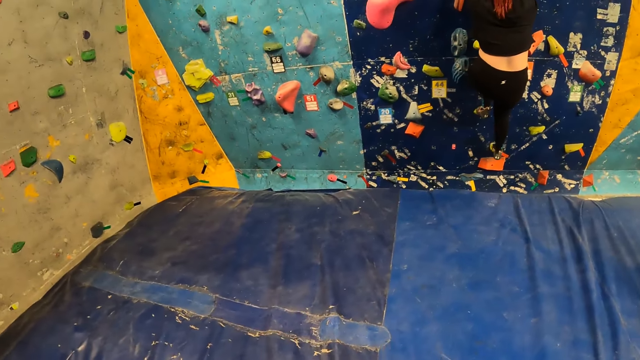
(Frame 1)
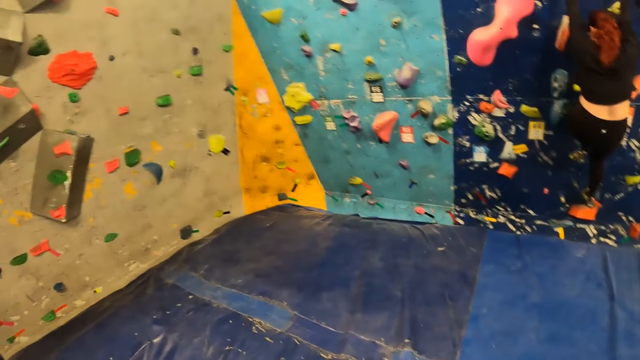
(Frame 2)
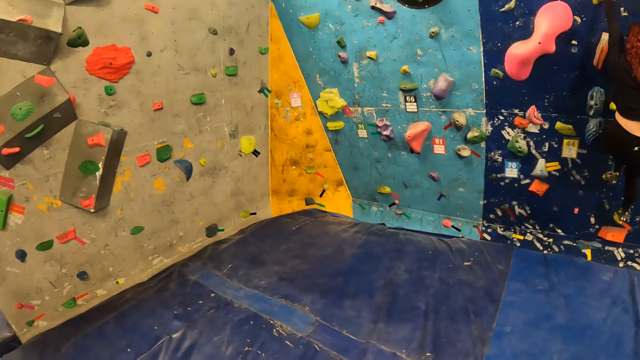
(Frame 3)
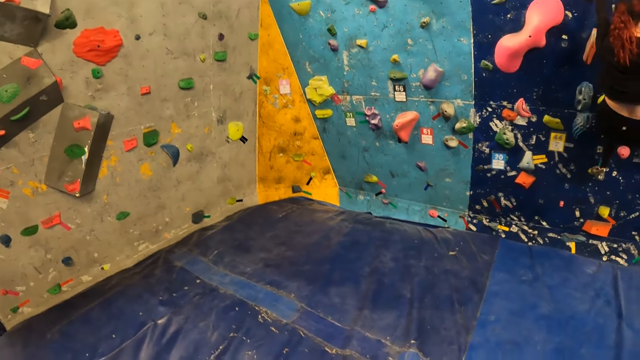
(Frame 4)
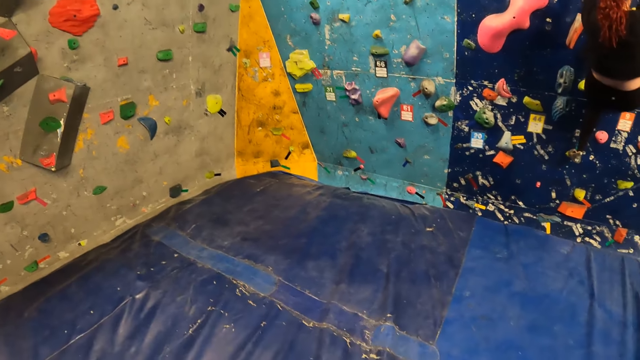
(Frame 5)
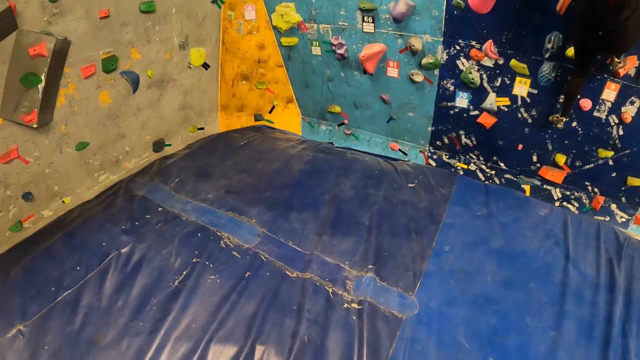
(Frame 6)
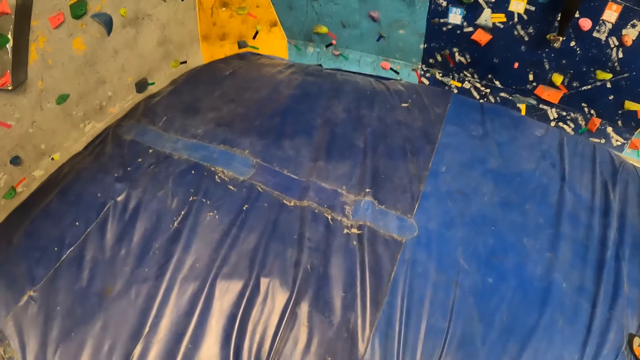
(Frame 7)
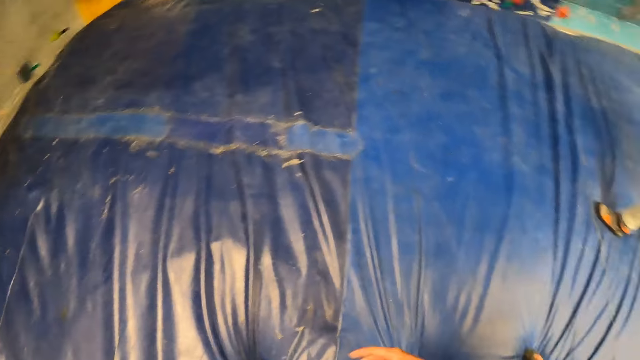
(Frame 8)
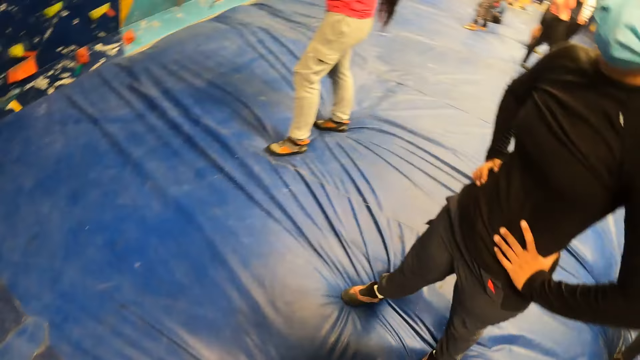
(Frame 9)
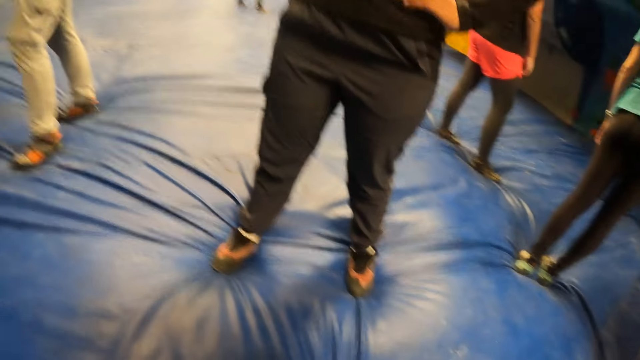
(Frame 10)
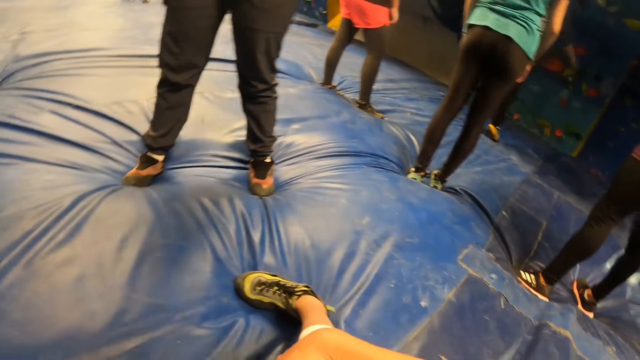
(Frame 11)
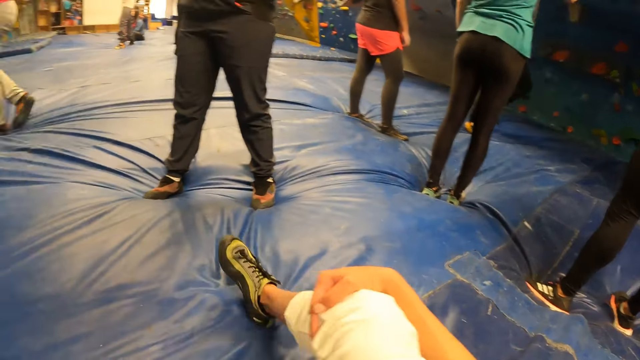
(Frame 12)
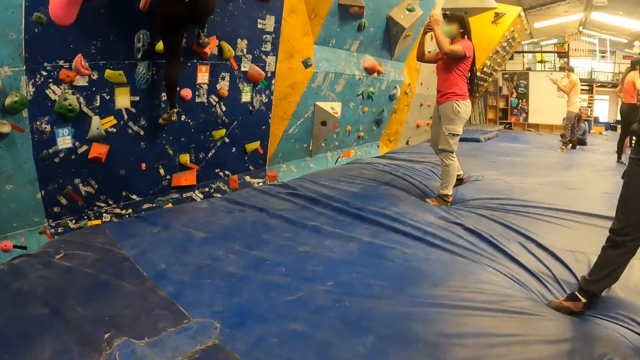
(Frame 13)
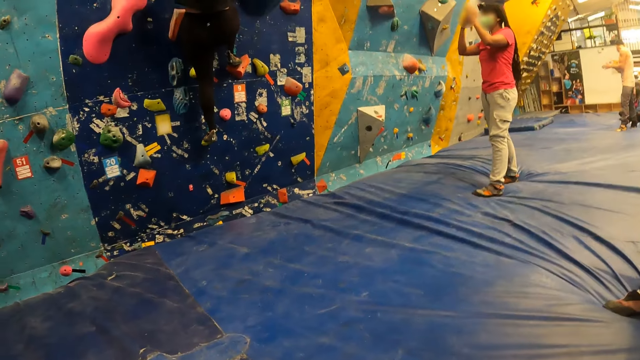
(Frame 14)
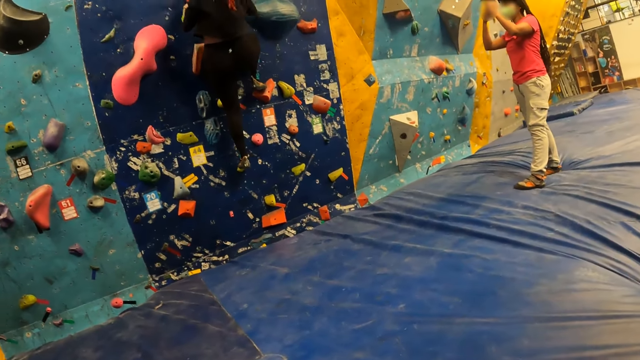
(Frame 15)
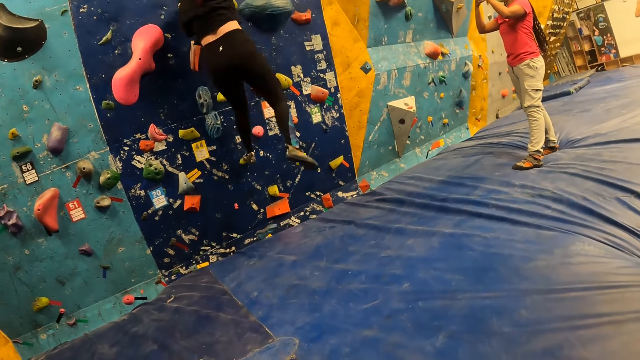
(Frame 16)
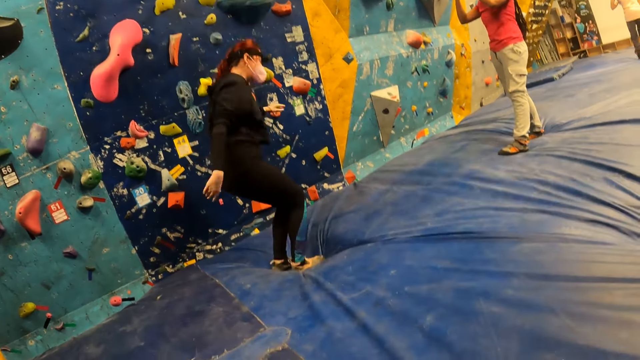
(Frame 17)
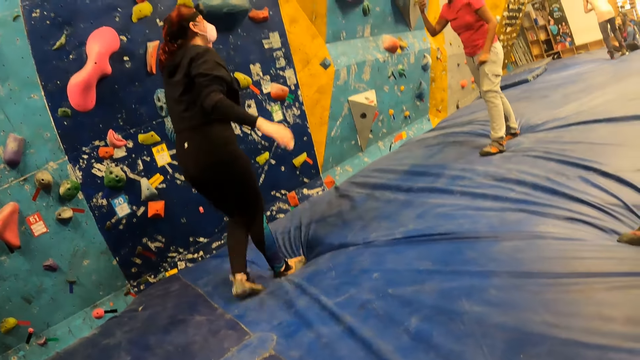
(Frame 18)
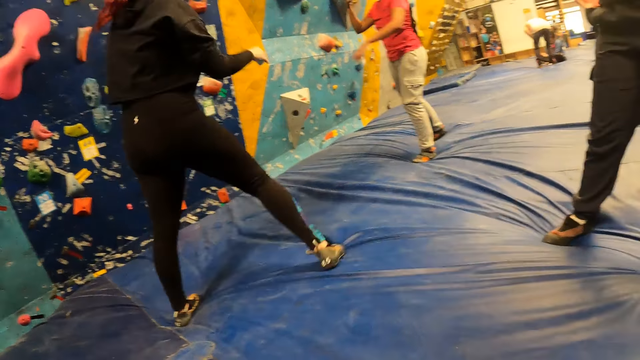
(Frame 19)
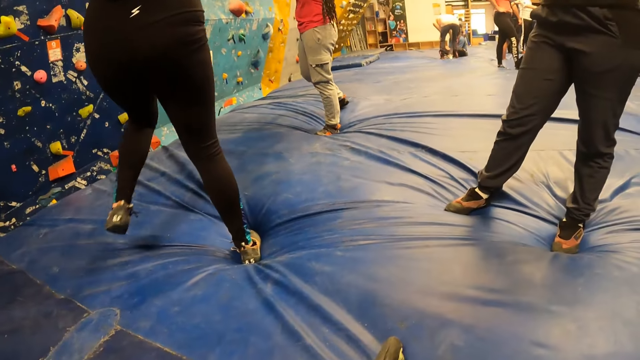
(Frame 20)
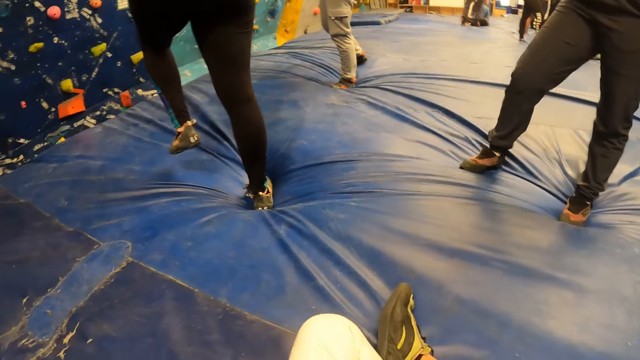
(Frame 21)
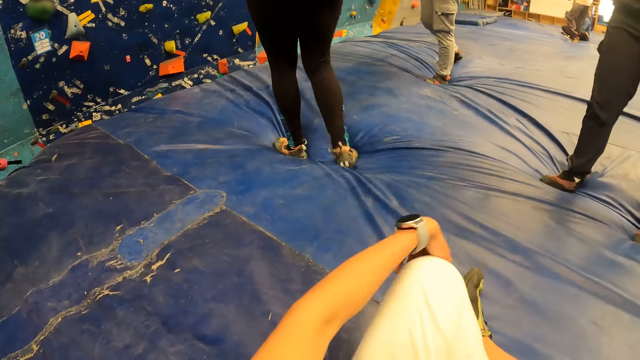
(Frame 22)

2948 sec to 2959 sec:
The camera wearer looks at her hands. She looks around the room. She sits down. She looks around the room. The woman jumps on the foam from the wall.

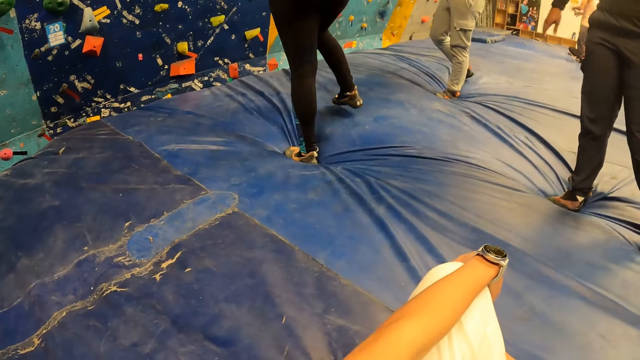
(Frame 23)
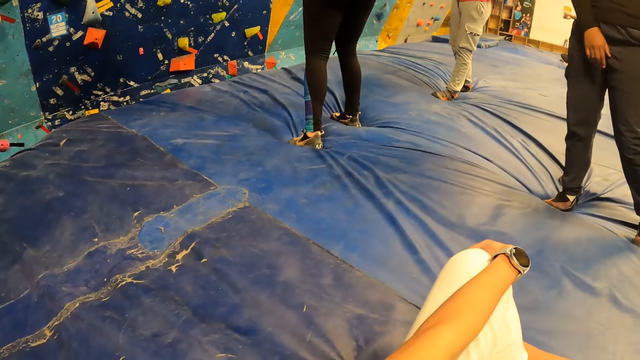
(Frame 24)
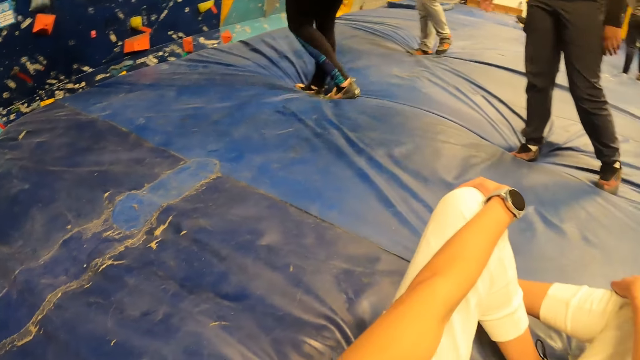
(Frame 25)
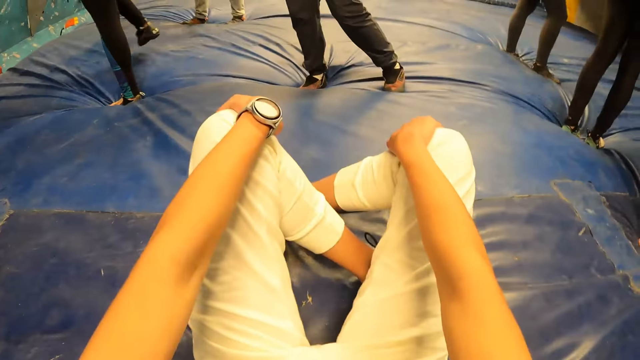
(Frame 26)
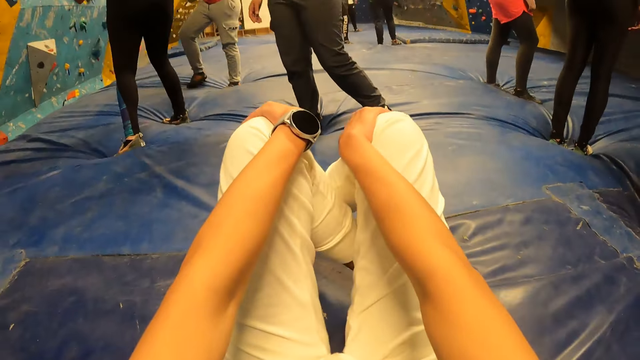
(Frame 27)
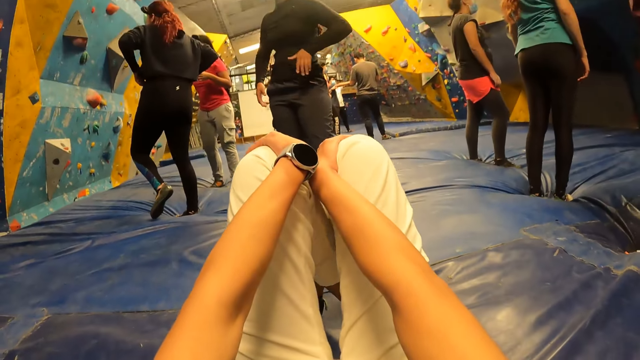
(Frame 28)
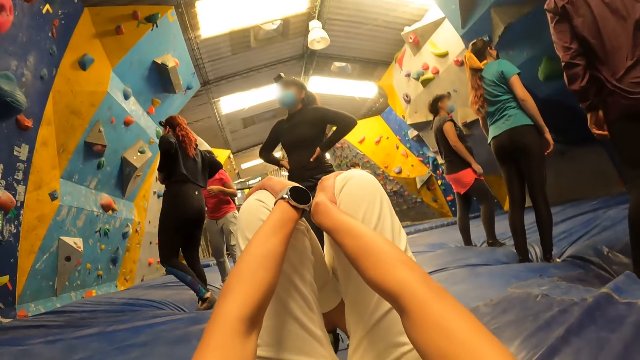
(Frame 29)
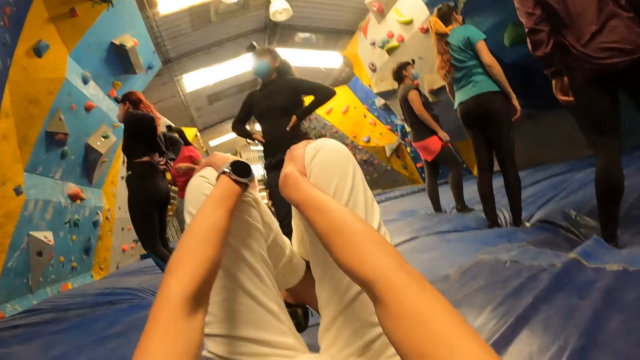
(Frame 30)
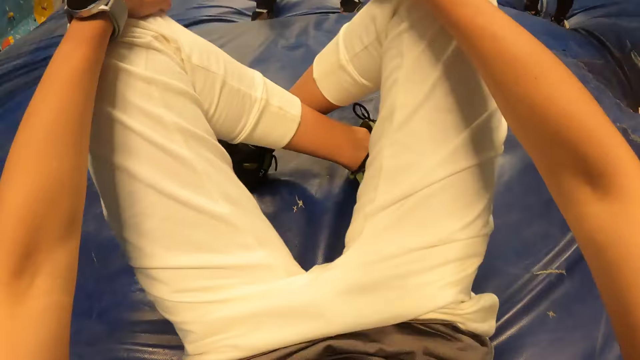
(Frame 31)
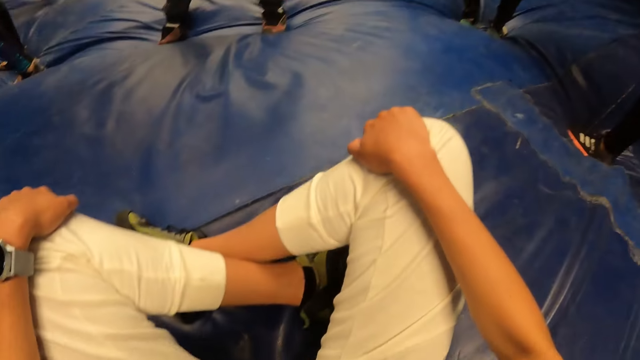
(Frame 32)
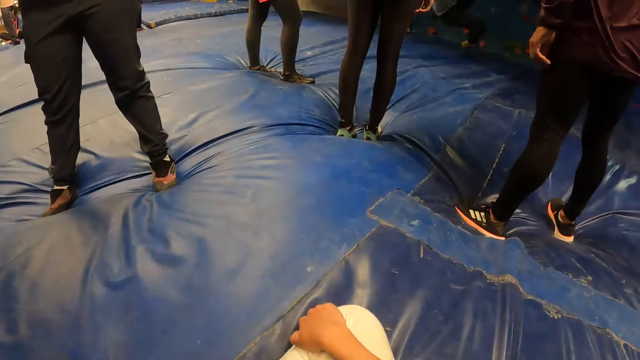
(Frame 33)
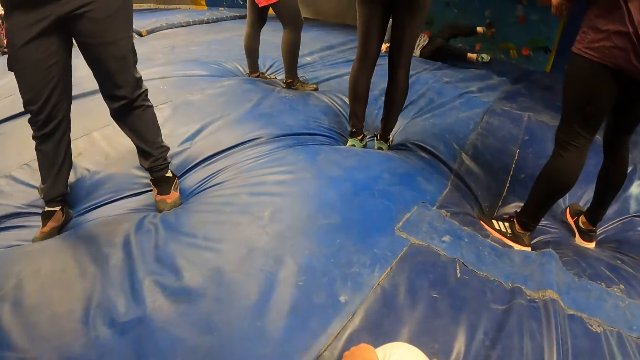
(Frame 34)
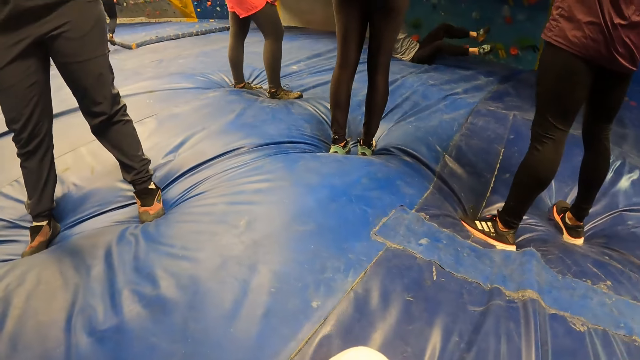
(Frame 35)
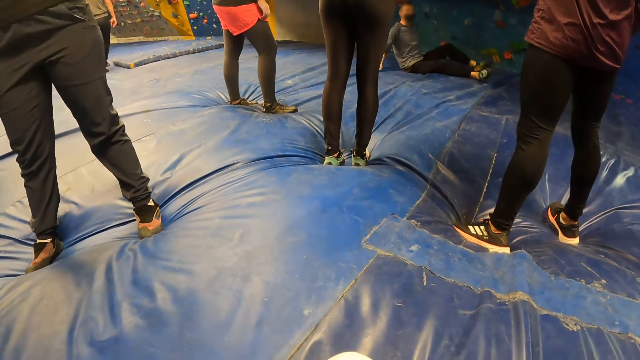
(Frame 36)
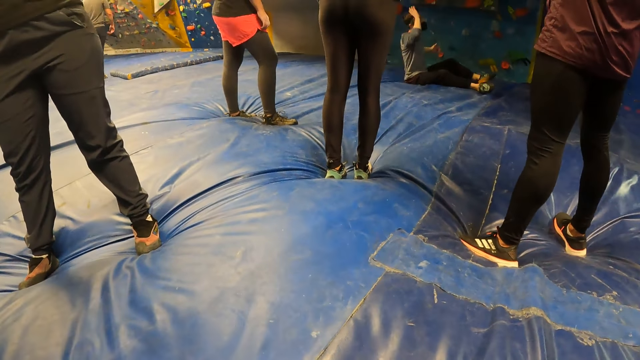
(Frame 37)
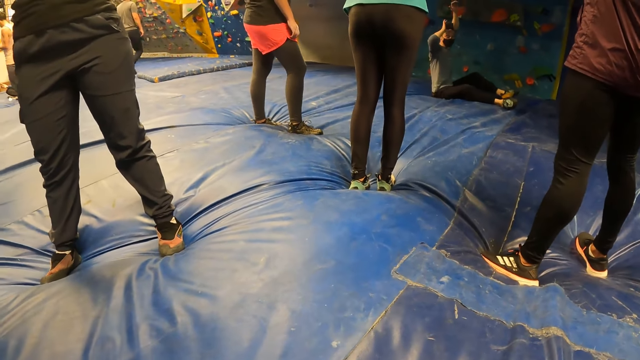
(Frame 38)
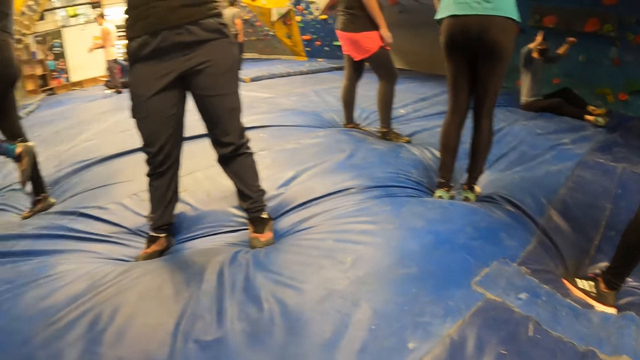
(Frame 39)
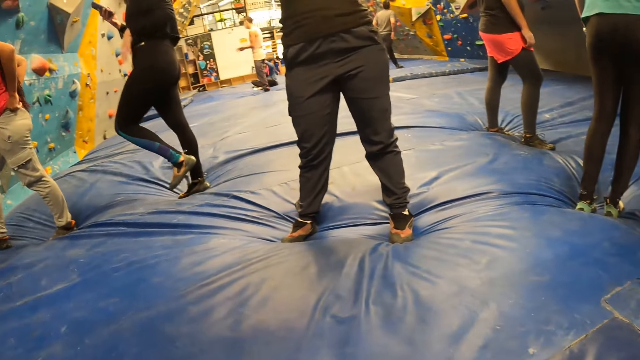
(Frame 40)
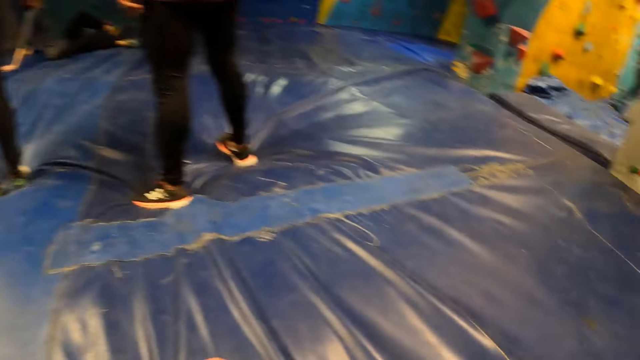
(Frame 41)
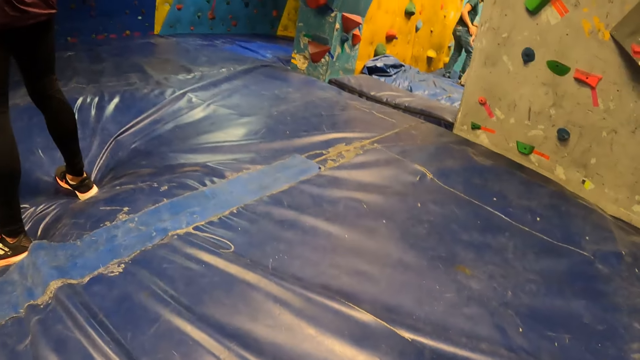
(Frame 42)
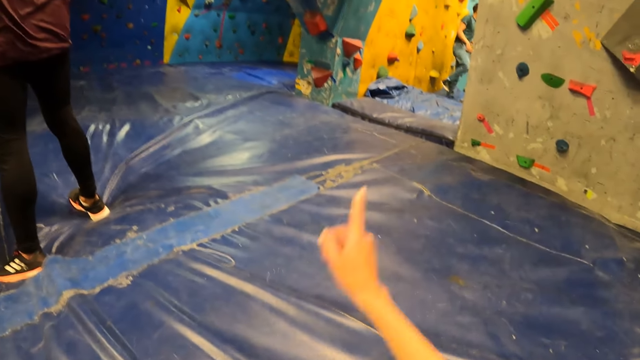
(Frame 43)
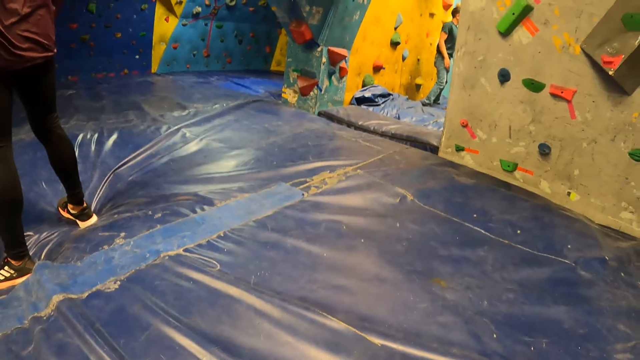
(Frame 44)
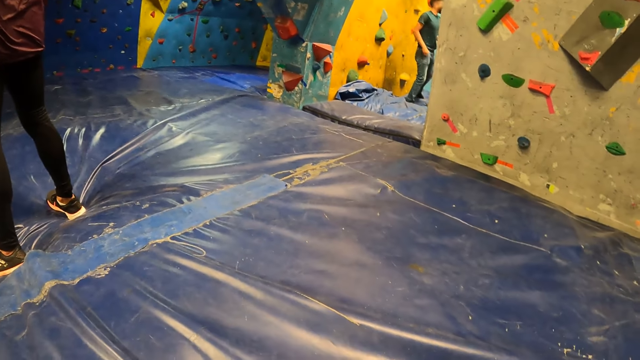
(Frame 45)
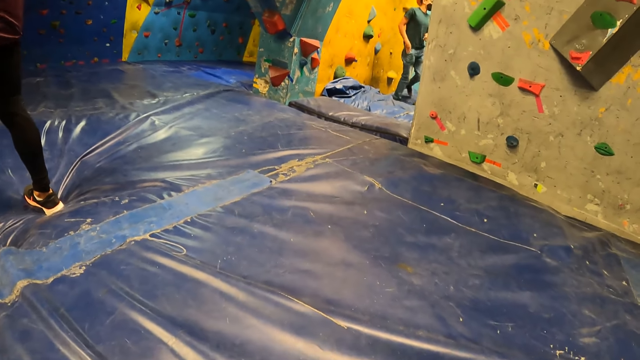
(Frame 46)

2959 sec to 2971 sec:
The woman stretches her leg with both hands.
